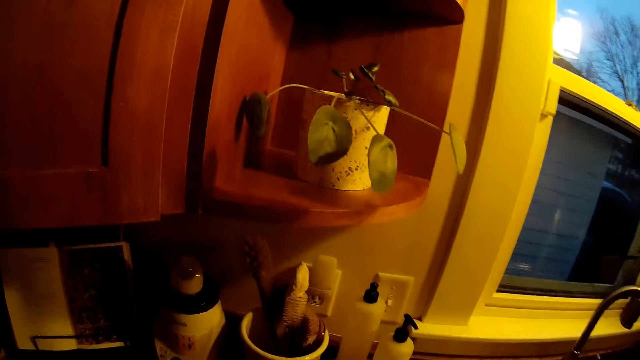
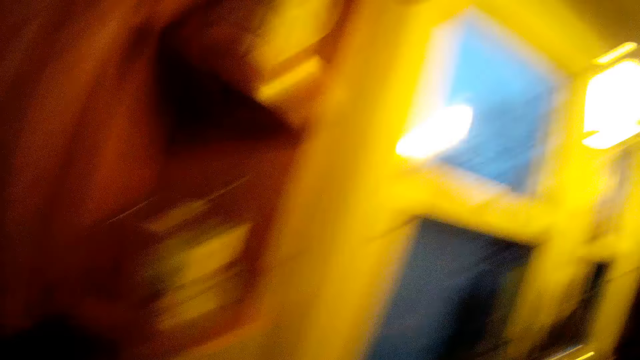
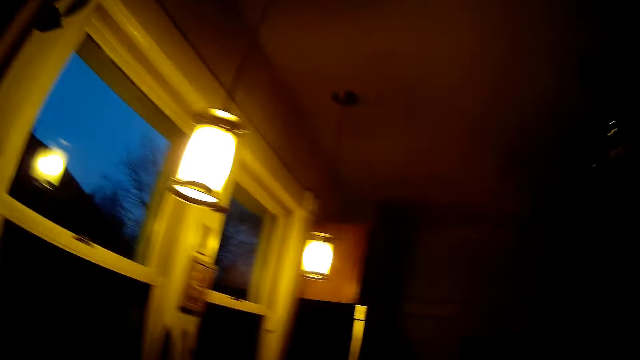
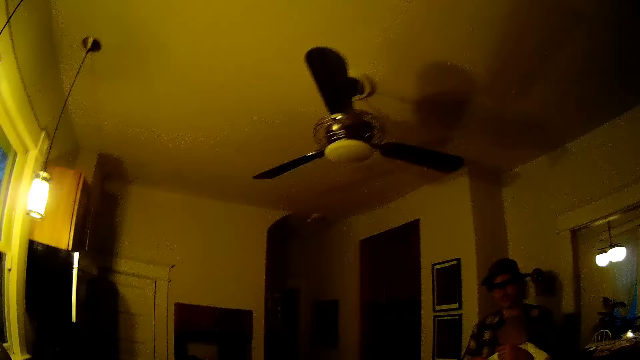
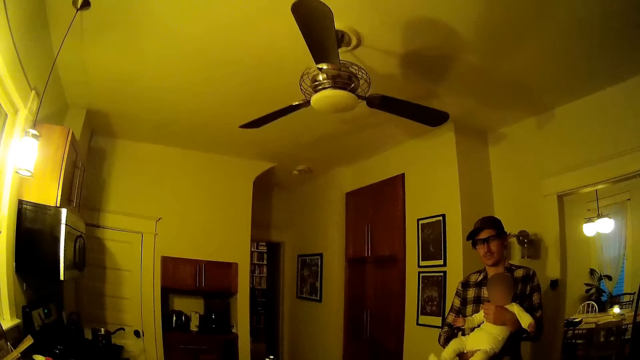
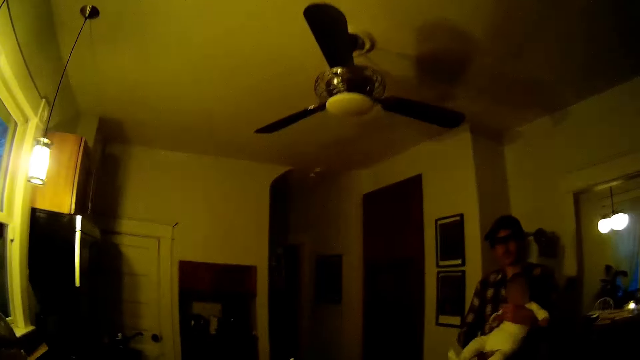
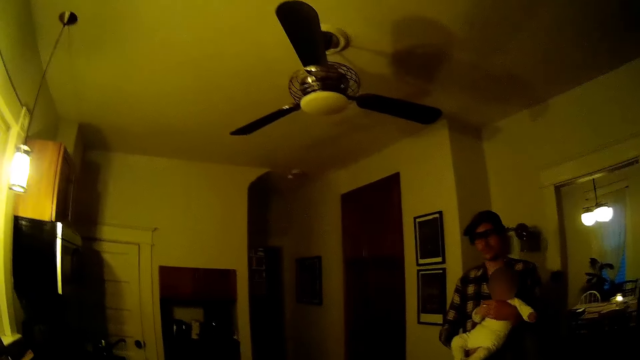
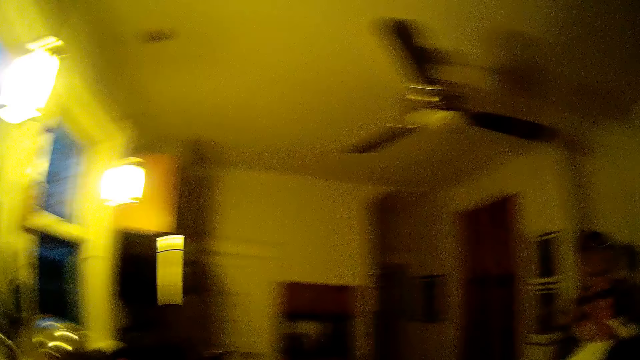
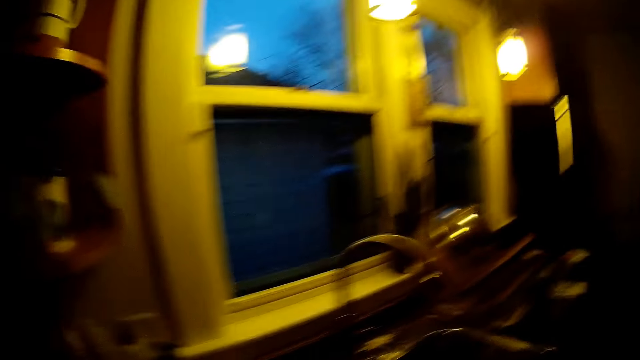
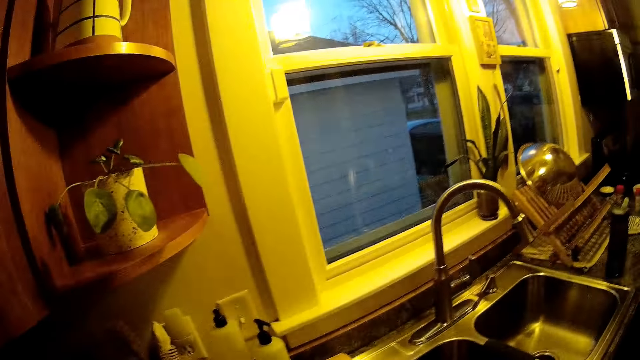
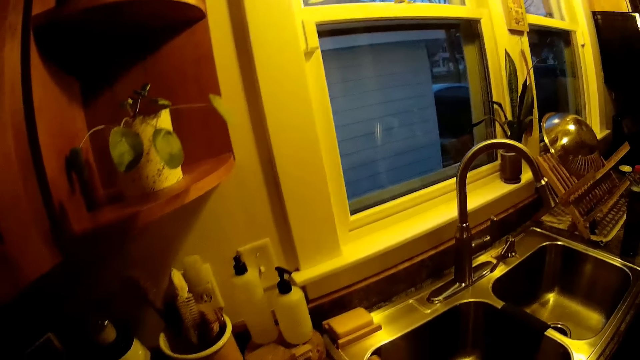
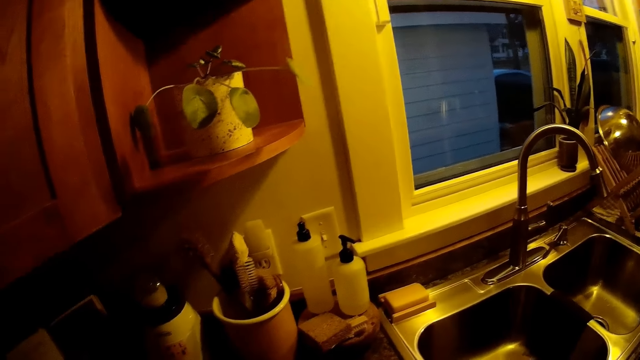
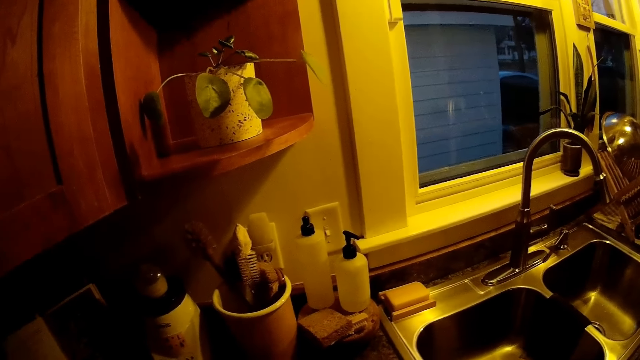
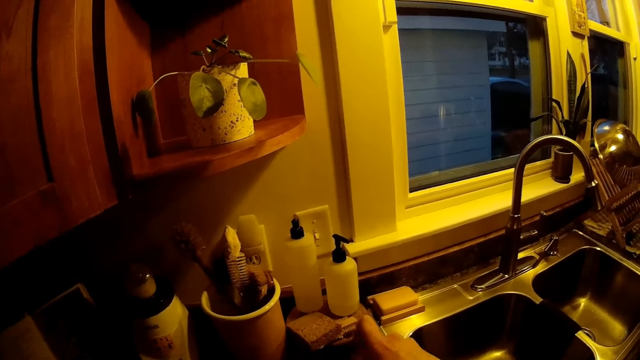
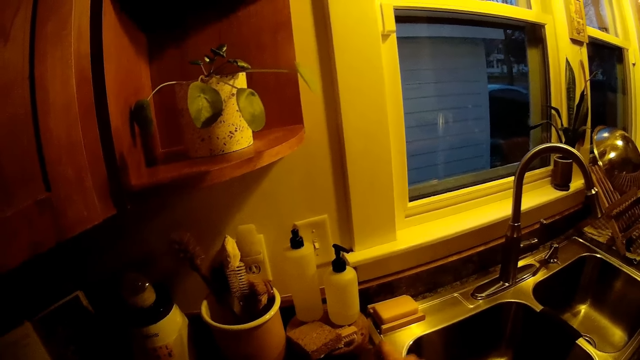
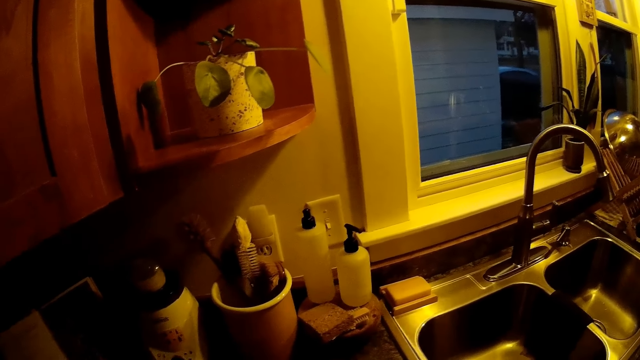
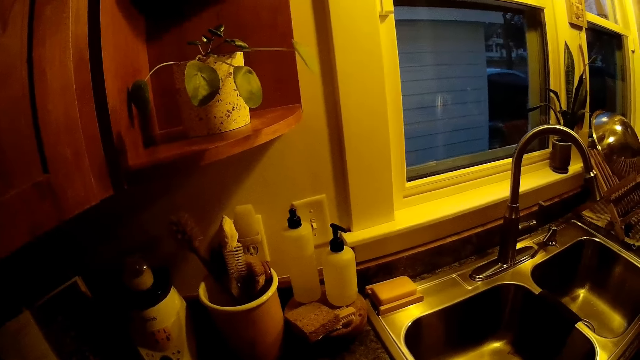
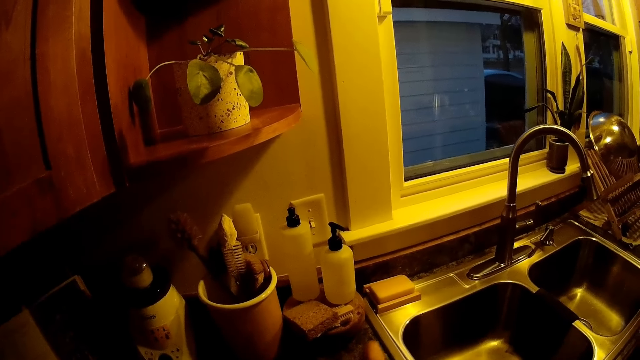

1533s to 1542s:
The camera wearer looks around the room.

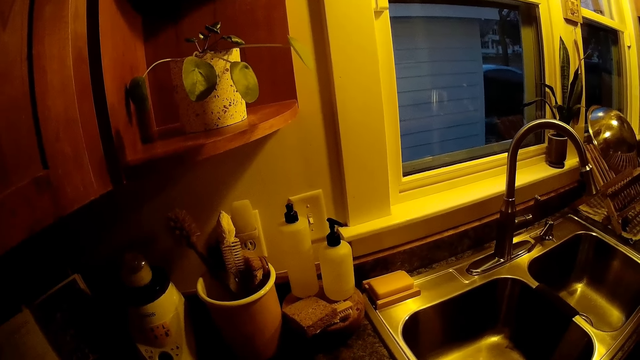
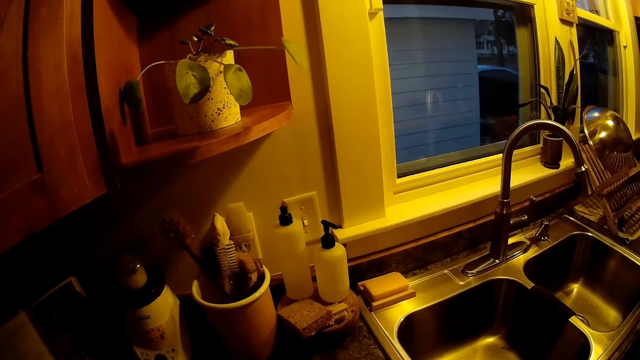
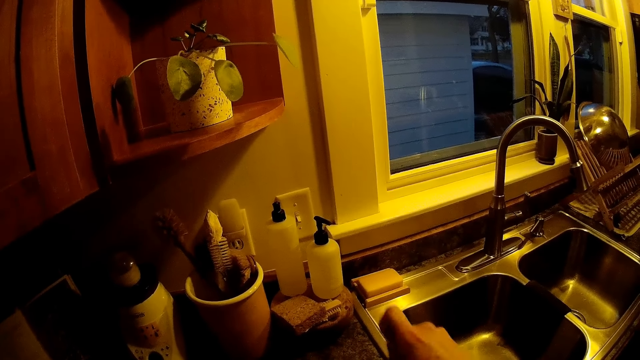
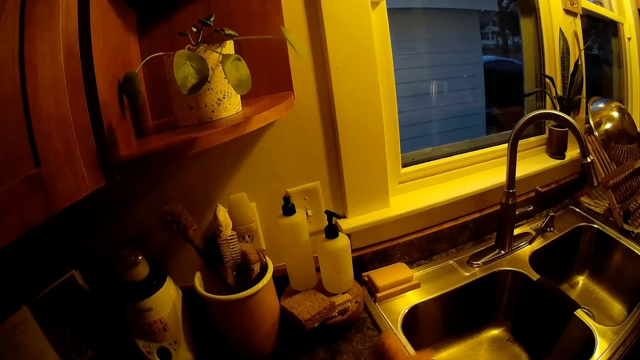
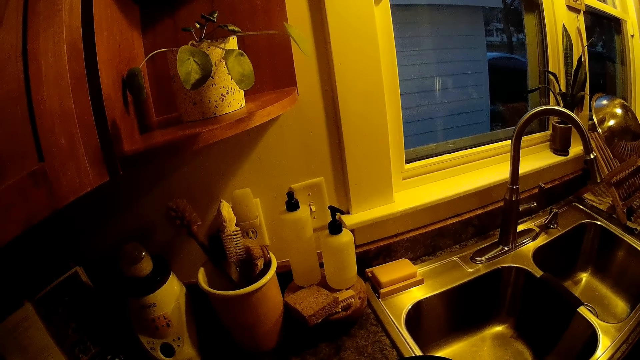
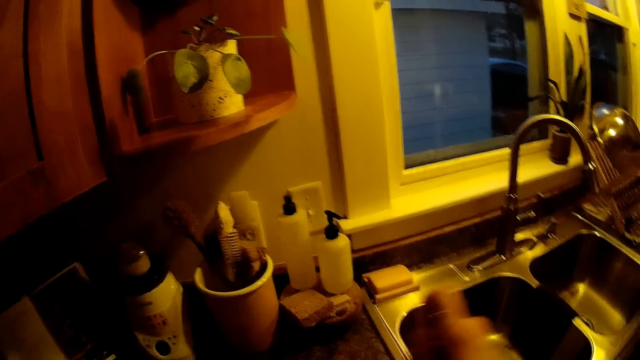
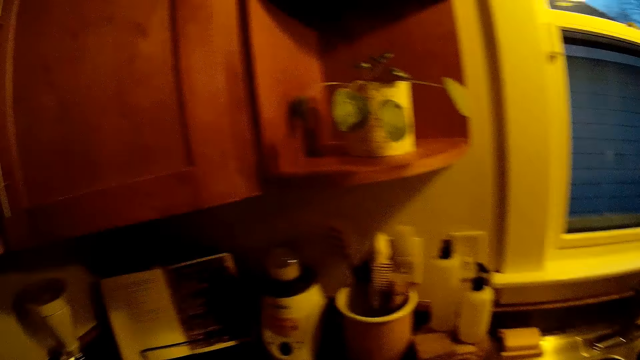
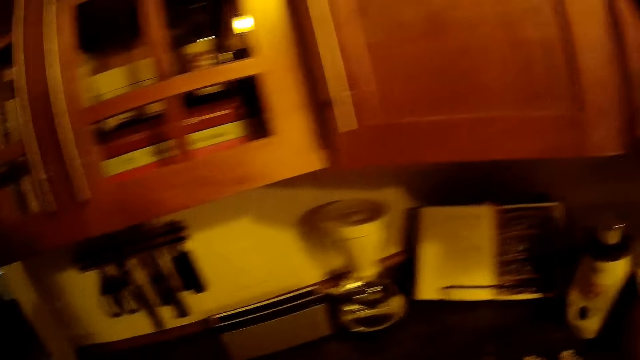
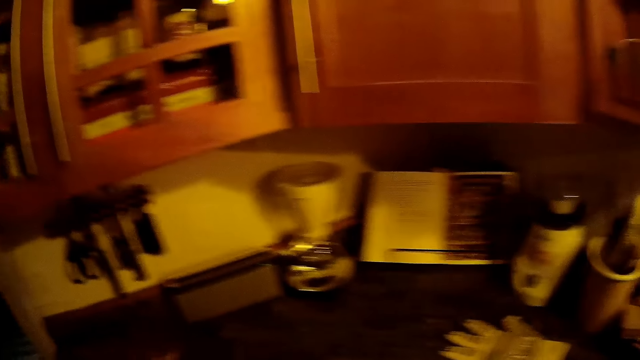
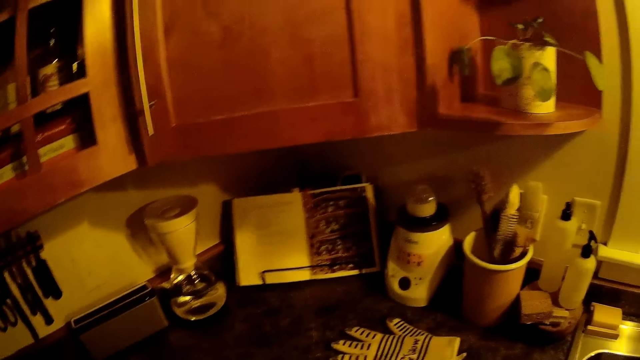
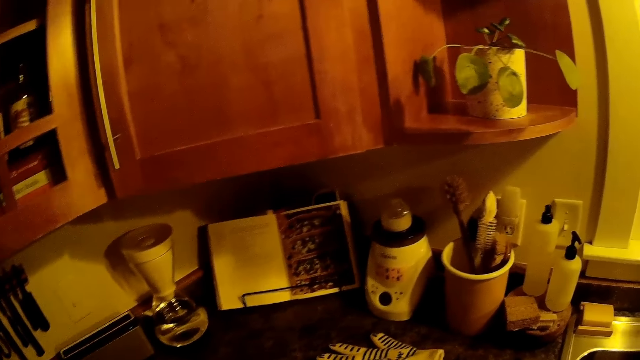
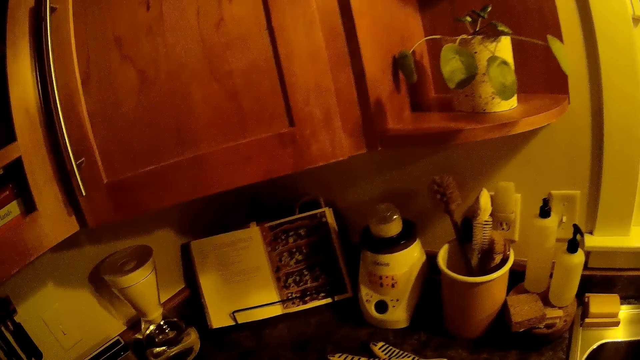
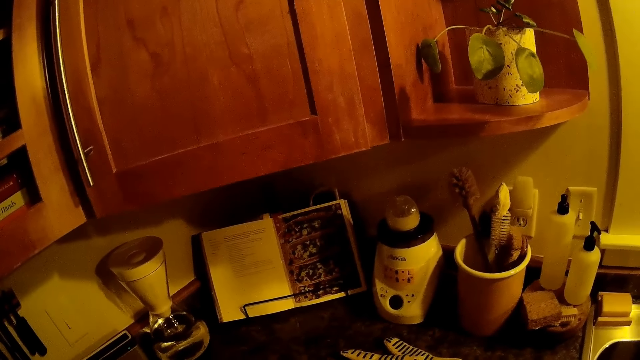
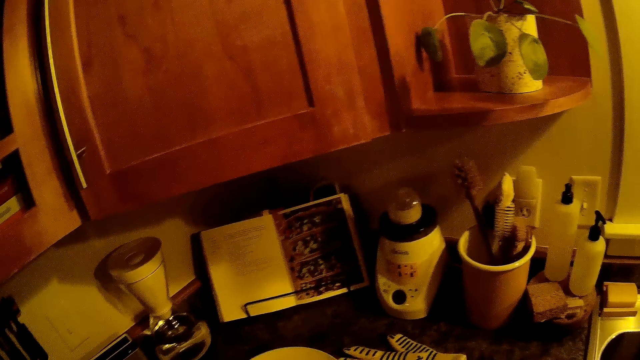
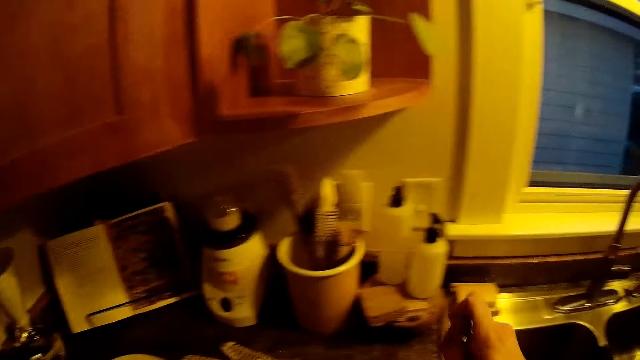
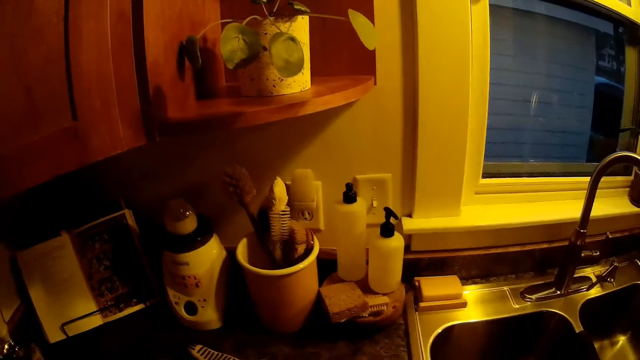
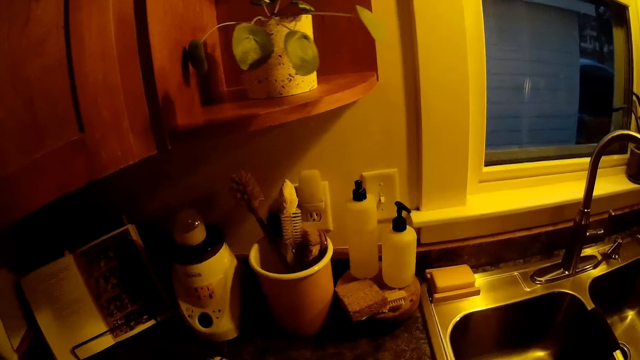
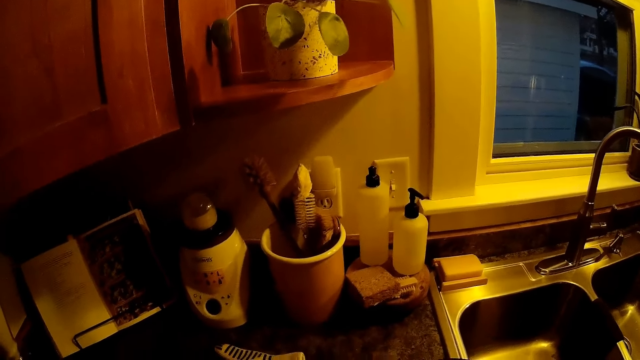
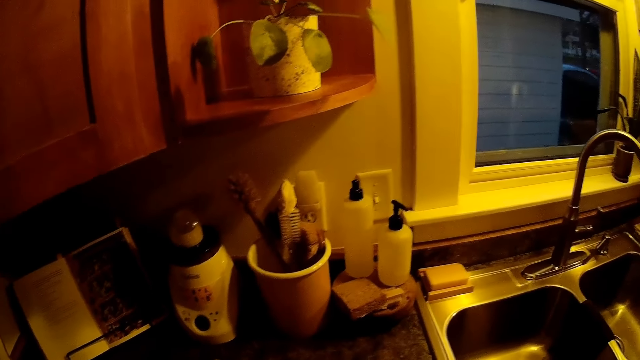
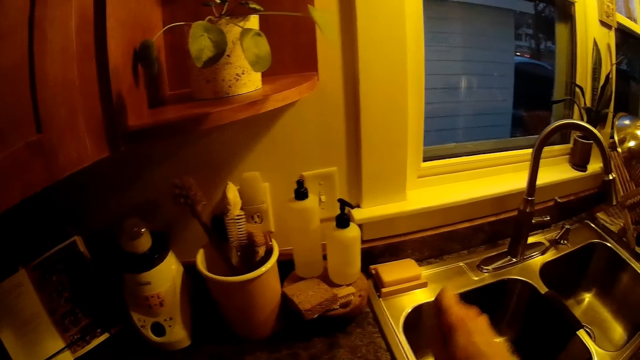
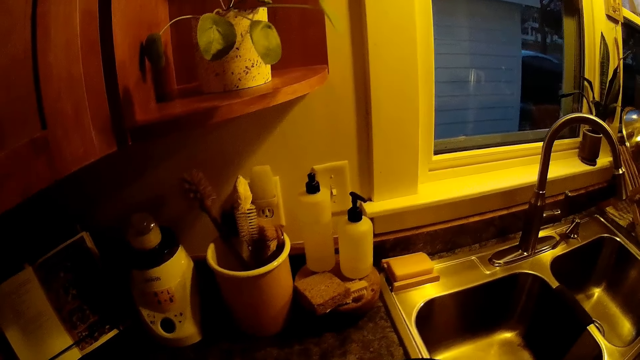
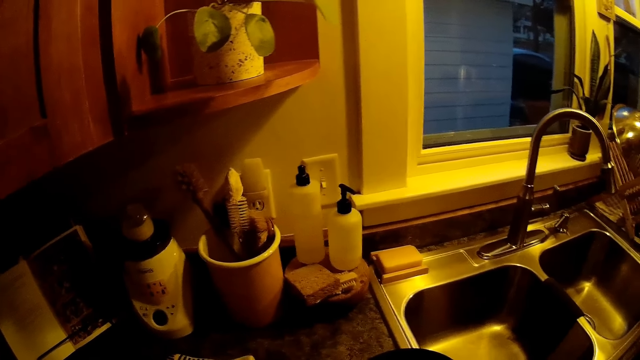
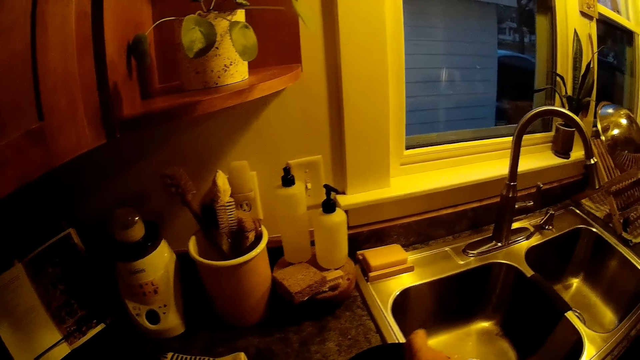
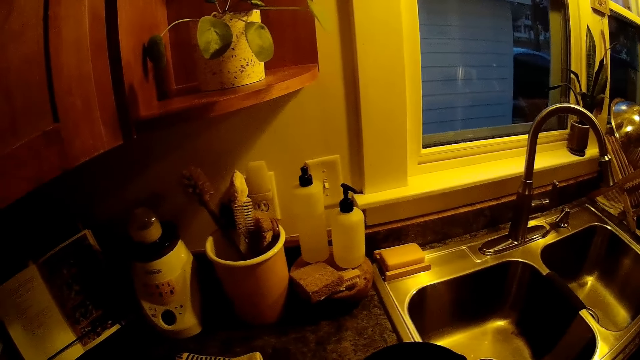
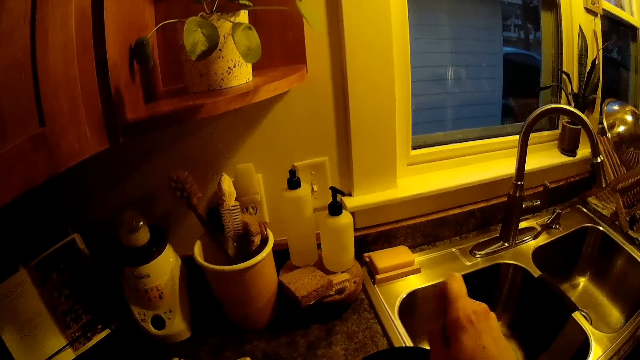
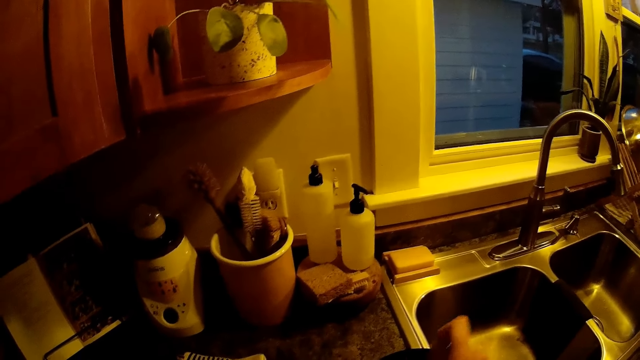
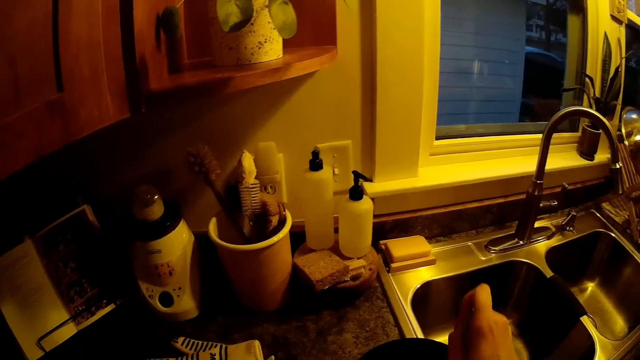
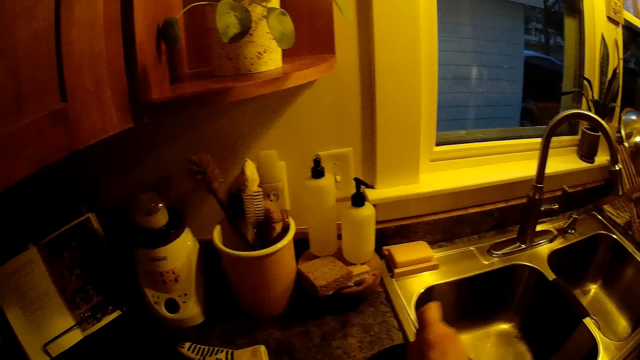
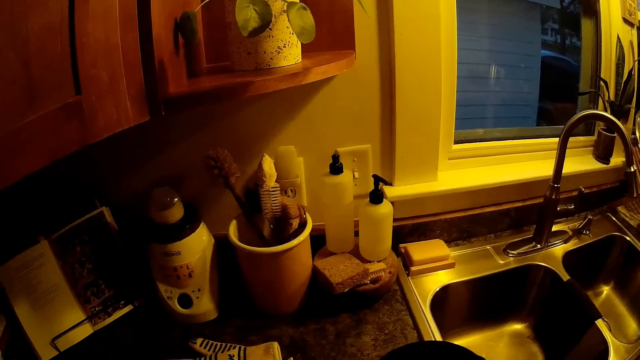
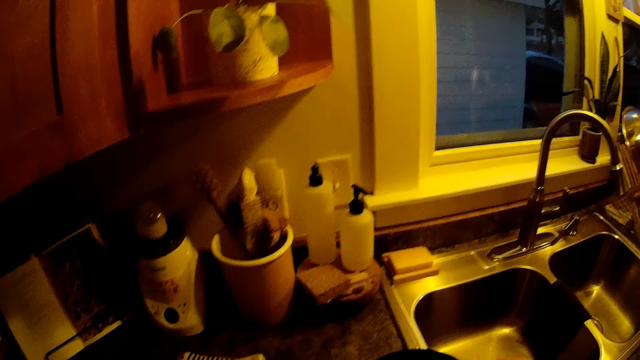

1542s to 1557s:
The camera wearer moves her hand. She looks around. She moves her hand.
